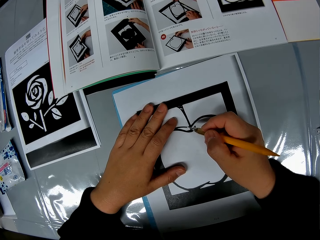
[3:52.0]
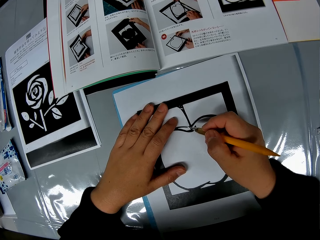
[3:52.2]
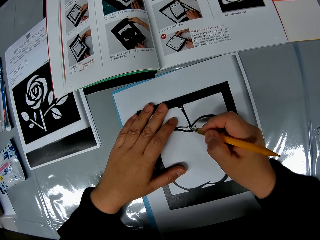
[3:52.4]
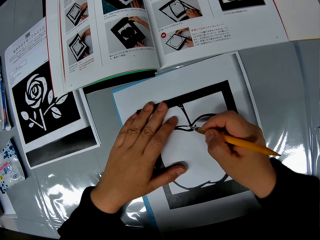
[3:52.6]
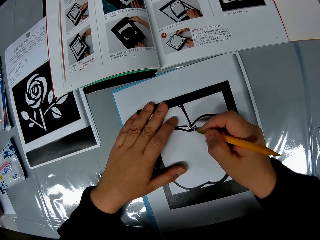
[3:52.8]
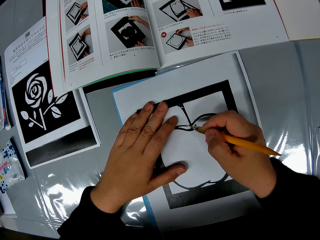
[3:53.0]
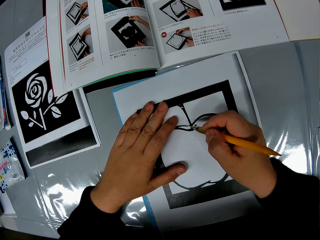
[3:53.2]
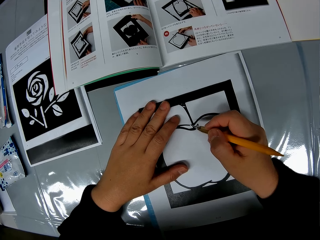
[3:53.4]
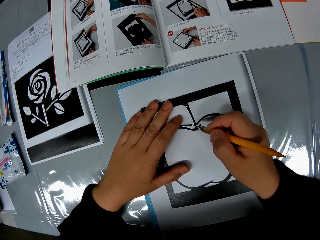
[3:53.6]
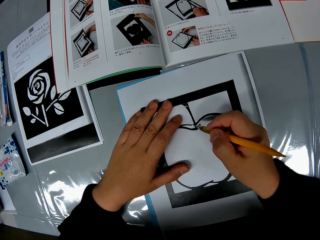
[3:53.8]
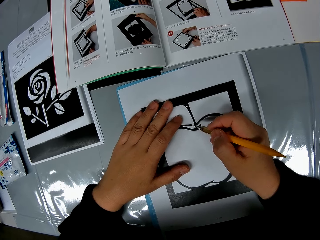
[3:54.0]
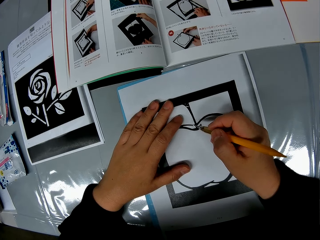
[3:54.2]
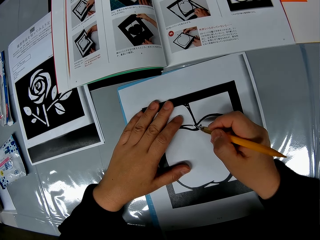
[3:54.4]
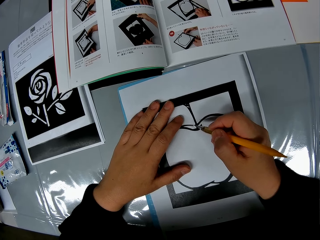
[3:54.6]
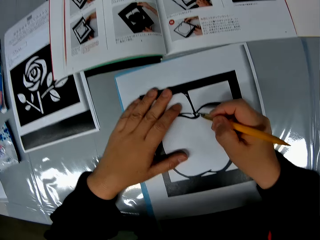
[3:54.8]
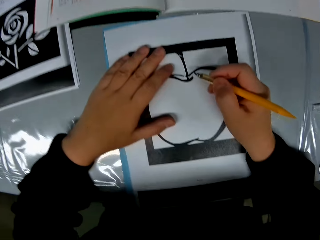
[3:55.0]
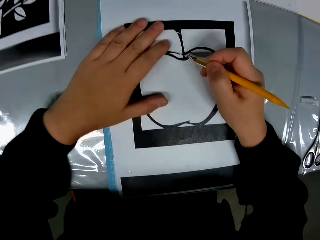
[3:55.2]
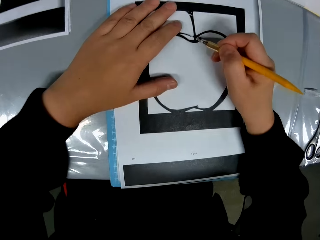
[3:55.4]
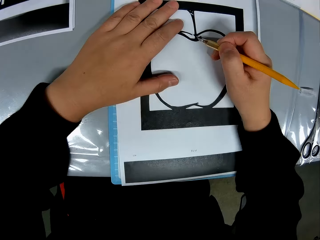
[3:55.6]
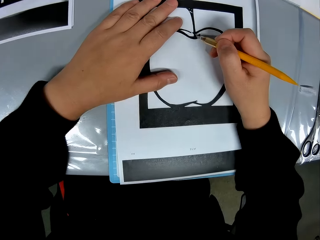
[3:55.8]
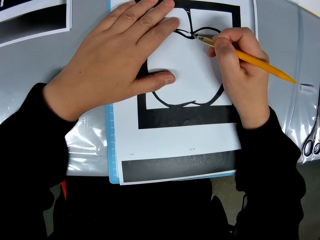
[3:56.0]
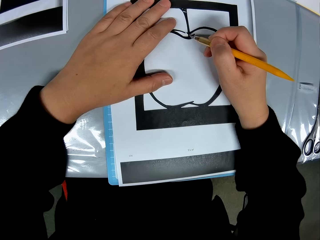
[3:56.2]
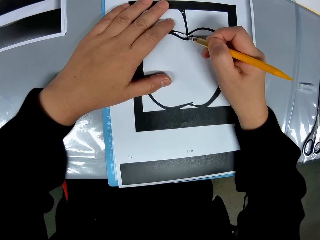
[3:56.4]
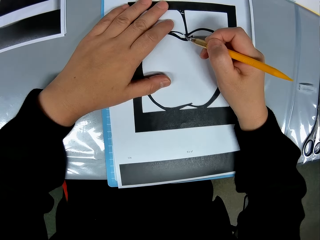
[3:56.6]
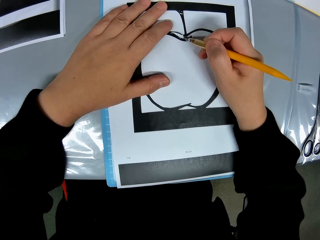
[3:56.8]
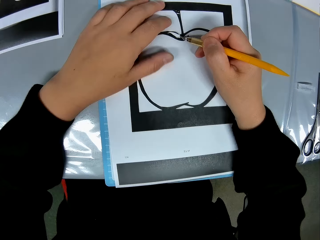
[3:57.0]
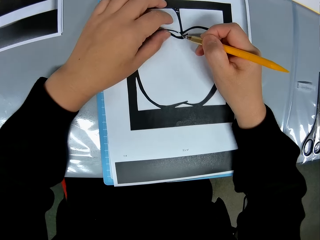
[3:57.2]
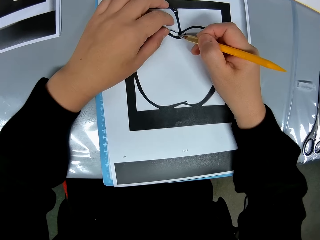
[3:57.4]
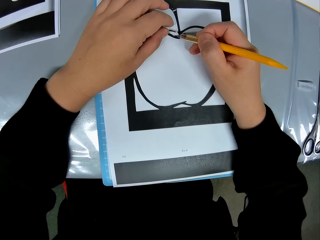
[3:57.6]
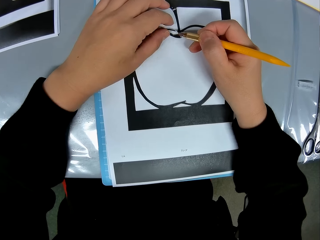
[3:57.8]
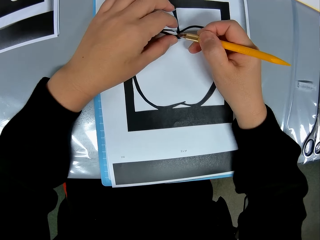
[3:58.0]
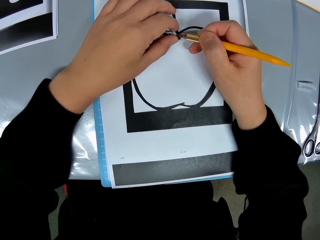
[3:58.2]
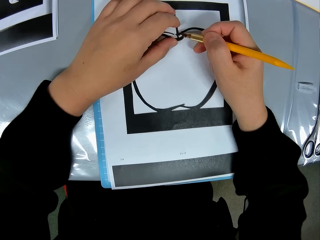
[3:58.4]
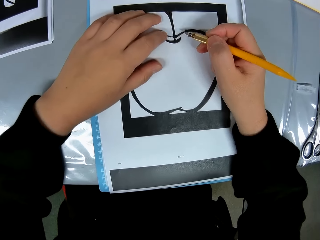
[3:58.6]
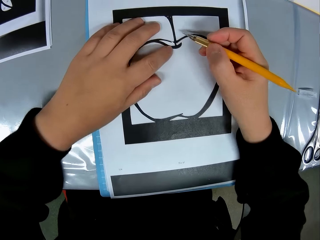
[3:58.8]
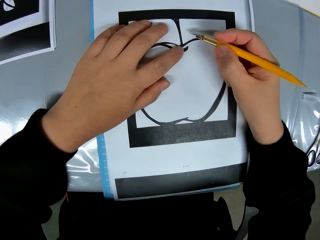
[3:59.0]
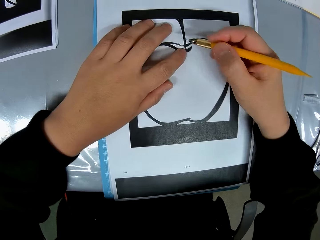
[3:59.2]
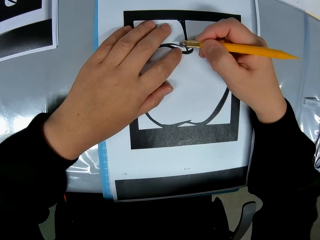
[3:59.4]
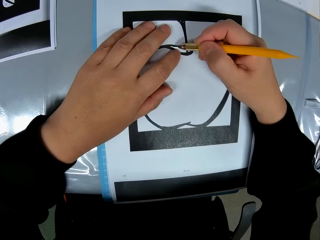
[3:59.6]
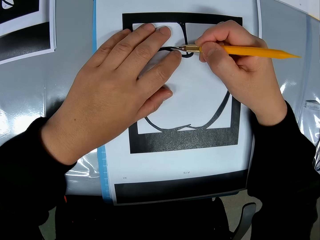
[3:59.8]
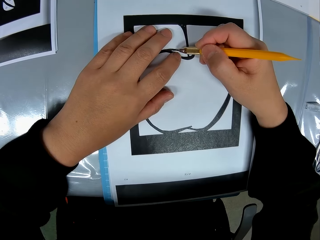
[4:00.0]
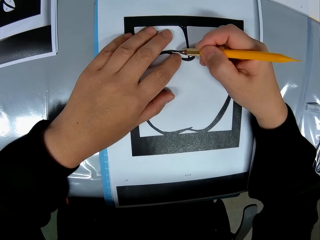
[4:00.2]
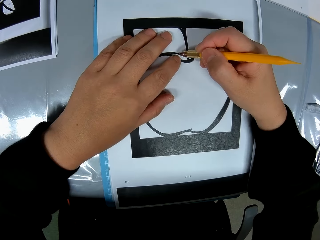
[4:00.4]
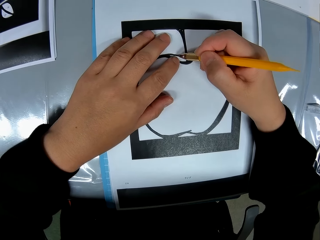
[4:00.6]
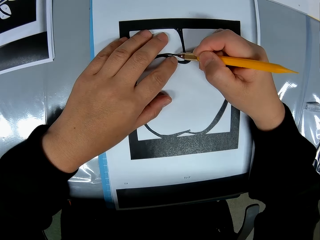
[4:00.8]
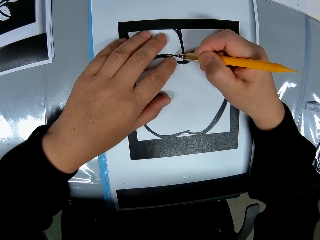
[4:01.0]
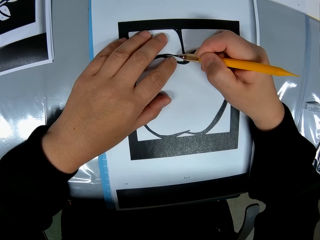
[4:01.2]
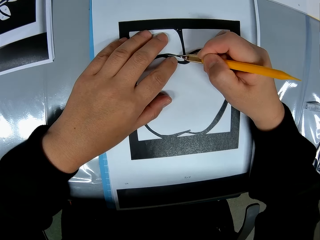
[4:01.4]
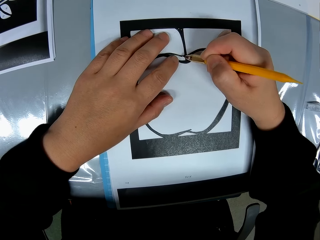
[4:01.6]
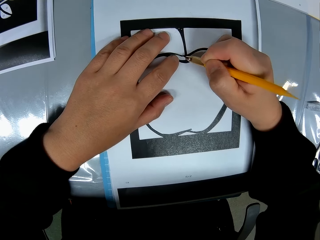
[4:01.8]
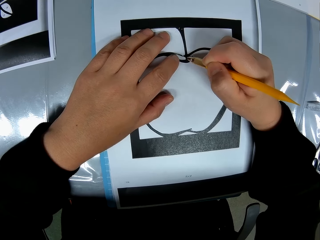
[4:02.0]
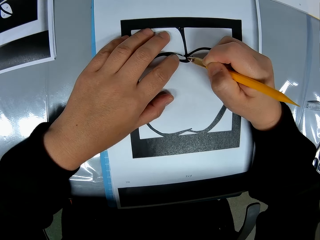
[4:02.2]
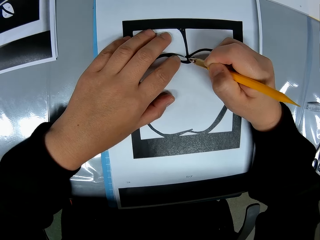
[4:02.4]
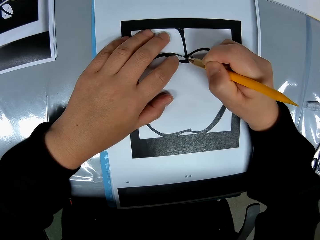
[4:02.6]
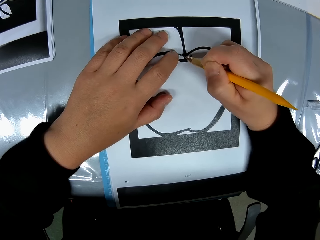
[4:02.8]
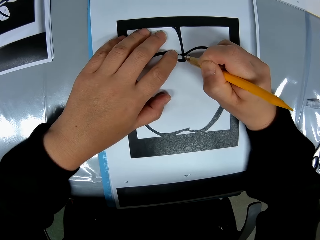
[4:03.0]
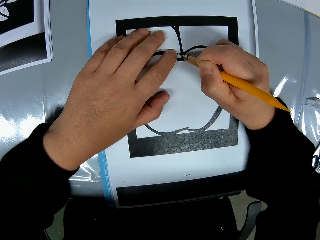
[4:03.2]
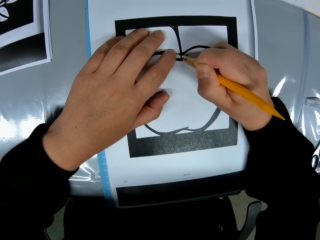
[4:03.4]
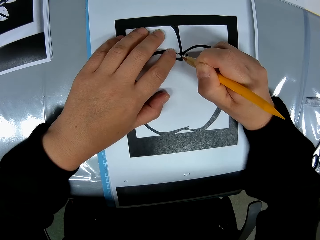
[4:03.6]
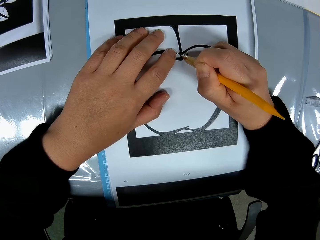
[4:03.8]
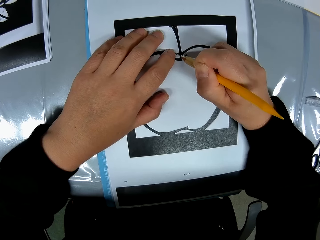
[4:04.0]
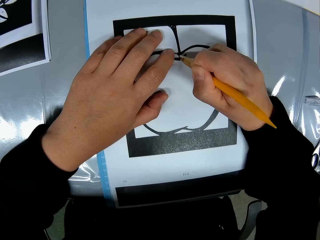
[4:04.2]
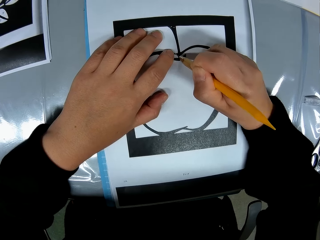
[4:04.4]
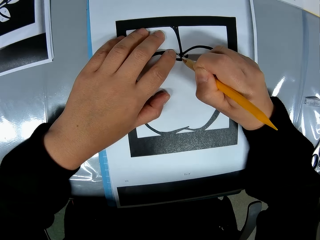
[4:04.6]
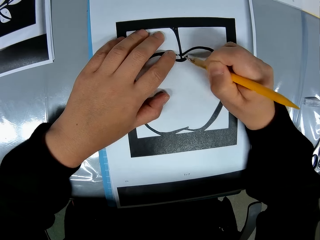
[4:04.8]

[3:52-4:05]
The camera wearer looks at a drawing book on a table. They cut a drawing paper with a craft knife. They move a hand on the drawing paper. They cut the drawing paper with the craft knife.

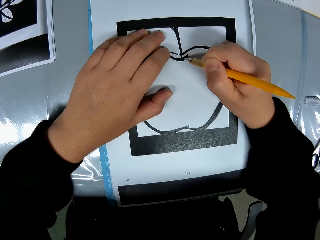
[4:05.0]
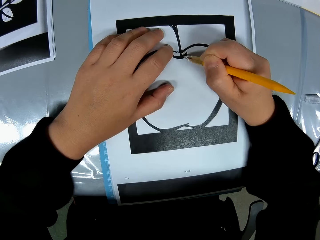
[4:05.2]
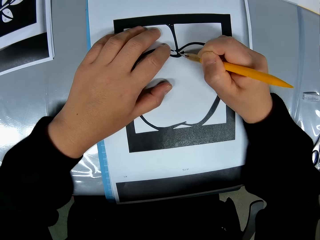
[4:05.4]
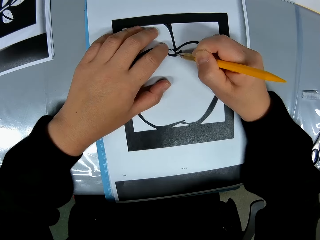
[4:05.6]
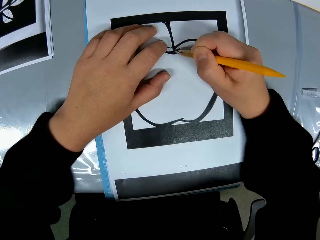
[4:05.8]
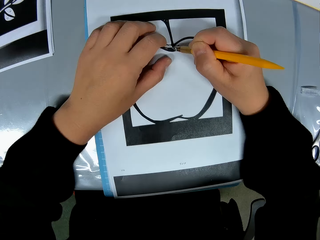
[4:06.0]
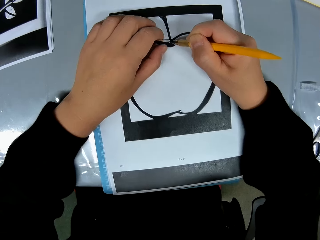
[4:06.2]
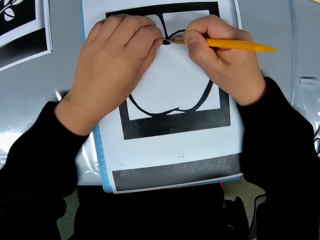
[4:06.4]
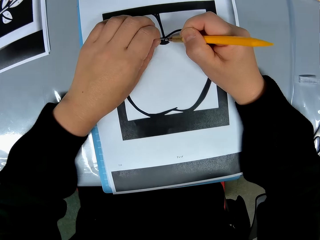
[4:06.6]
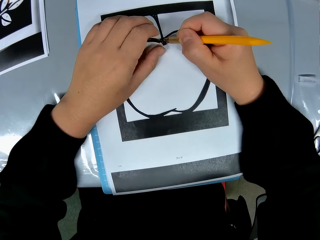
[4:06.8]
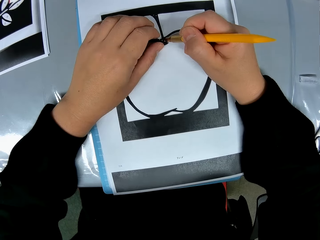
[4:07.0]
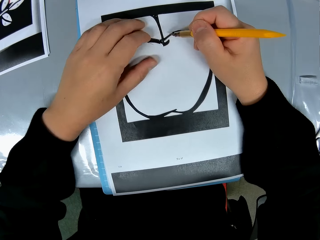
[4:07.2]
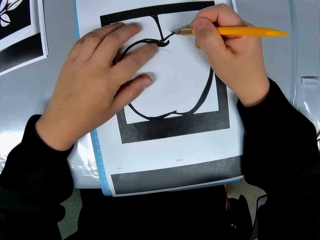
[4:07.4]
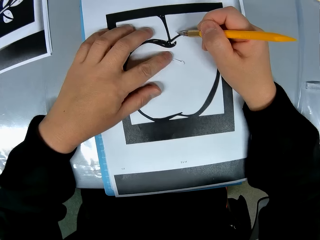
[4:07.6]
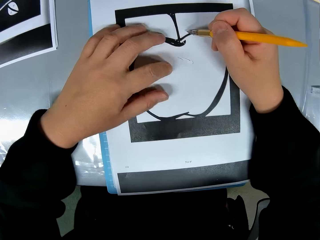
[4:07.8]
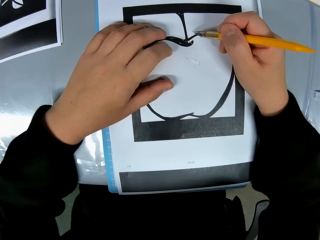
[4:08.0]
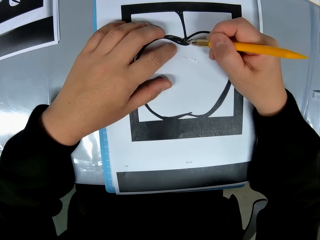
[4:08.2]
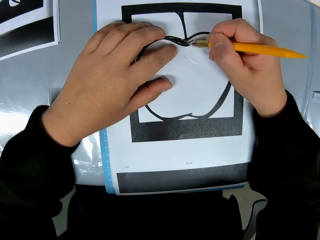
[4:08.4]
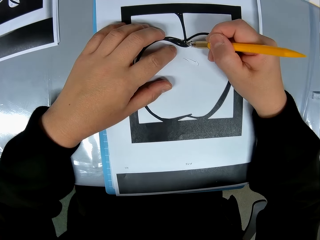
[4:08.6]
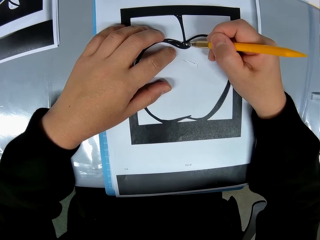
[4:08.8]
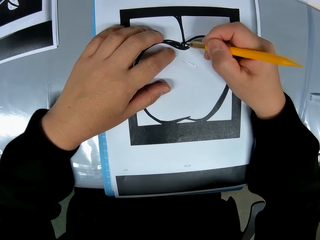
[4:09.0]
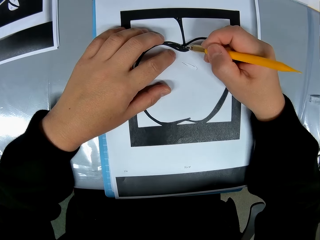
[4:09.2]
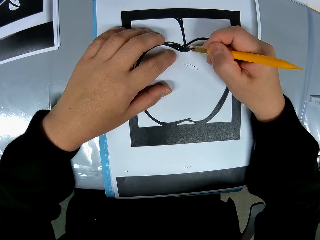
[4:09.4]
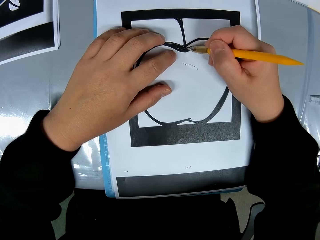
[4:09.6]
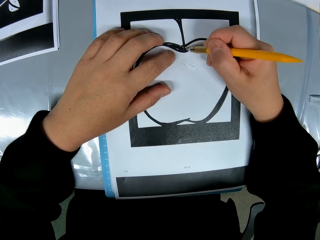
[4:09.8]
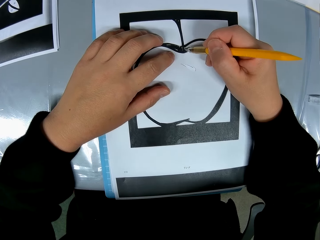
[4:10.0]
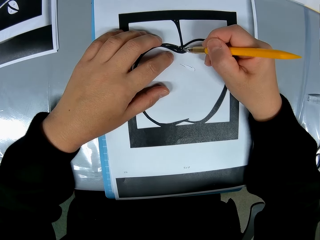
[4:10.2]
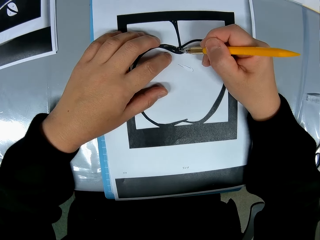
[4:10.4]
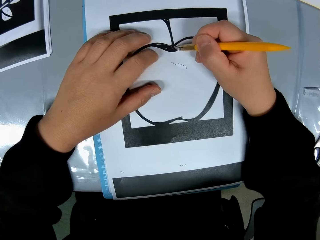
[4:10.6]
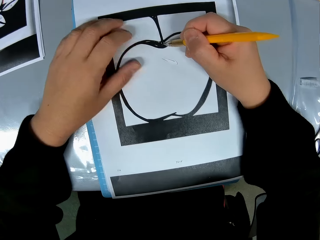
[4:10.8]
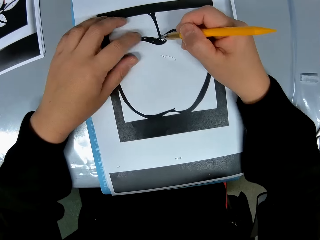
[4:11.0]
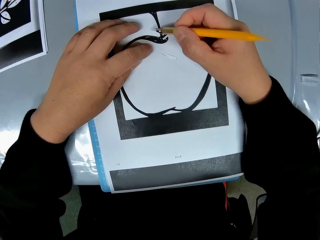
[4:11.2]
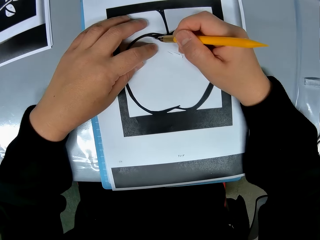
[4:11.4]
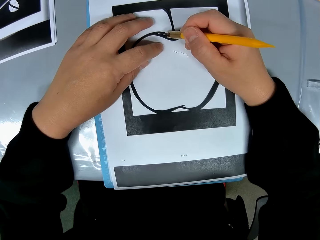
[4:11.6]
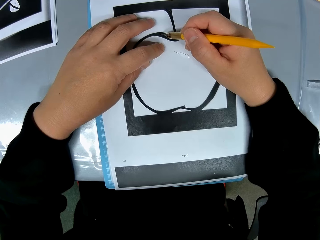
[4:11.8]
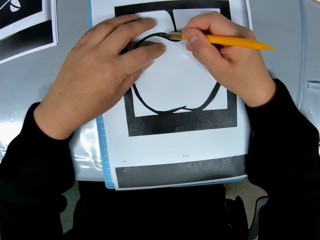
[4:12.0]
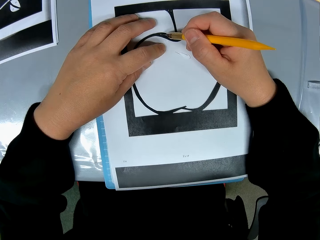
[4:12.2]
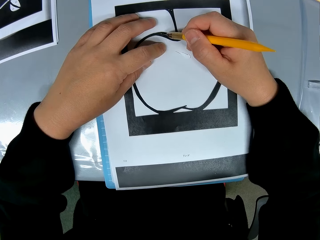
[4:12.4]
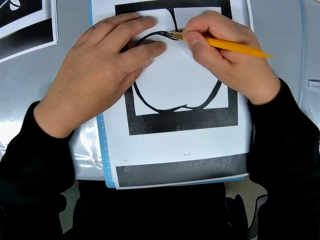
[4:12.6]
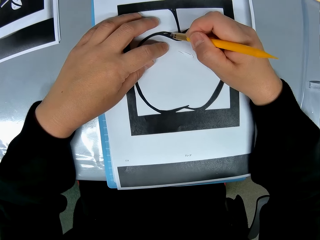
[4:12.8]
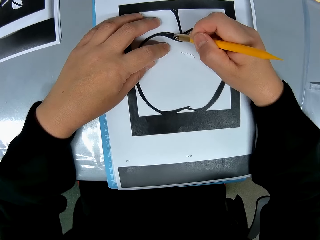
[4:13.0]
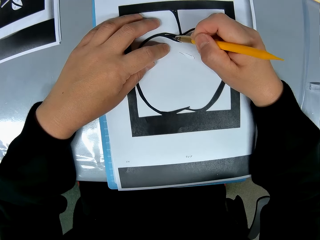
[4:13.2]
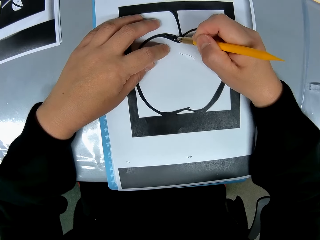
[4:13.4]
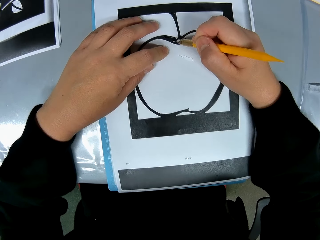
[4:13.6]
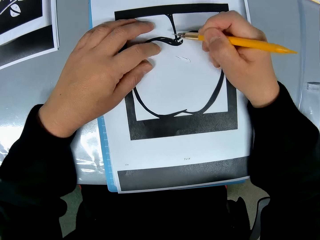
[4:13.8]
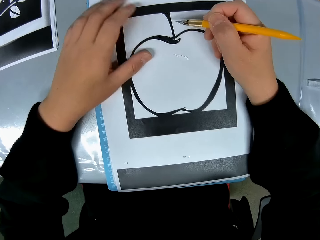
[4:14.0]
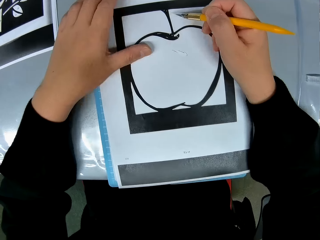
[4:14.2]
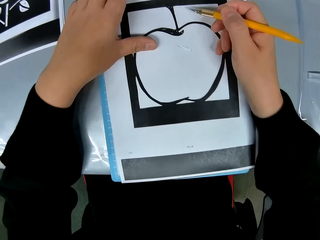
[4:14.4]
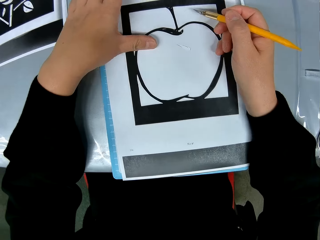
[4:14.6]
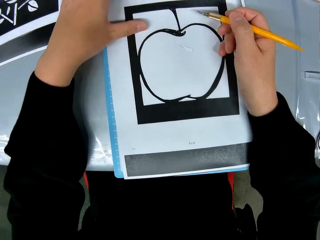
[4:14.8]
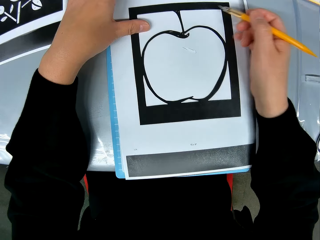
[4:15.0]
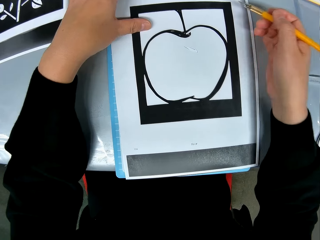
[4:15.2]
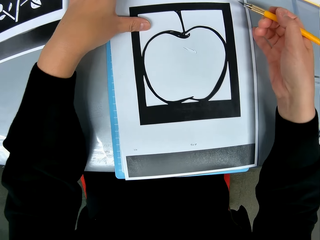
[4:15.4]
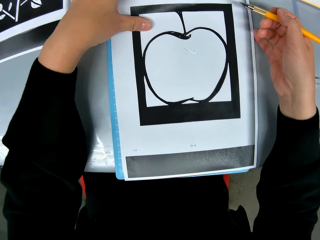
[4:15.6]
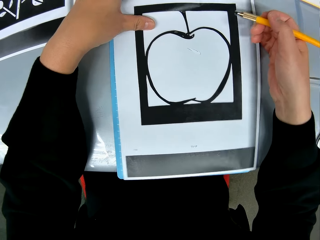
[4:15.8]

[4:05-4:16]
The camera wearer moves a hand on a drawing paper. They cut the drawing paper with a craft knife. They move a hand on the drawing paper. They cut the drawing paper with the craft knife.
